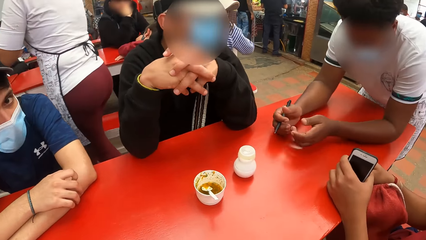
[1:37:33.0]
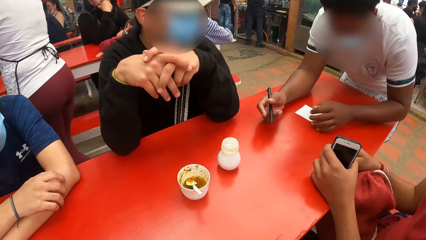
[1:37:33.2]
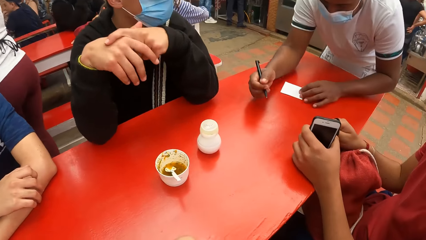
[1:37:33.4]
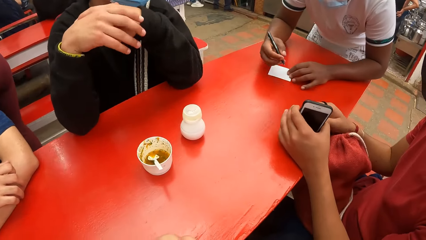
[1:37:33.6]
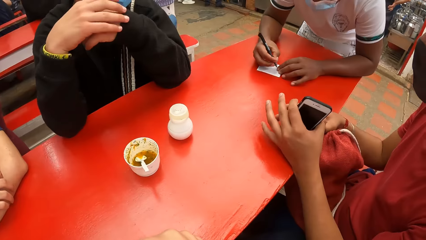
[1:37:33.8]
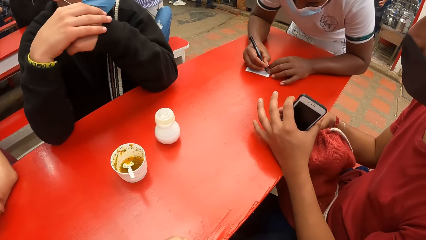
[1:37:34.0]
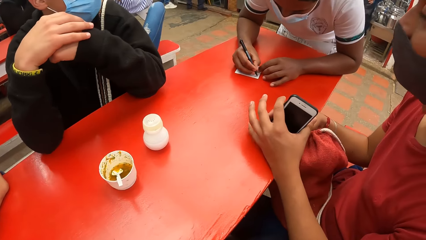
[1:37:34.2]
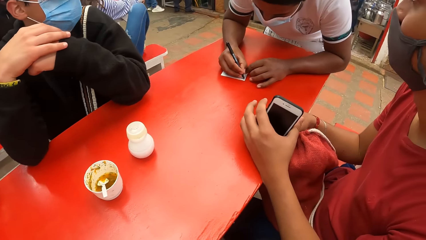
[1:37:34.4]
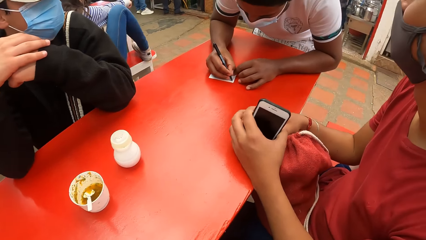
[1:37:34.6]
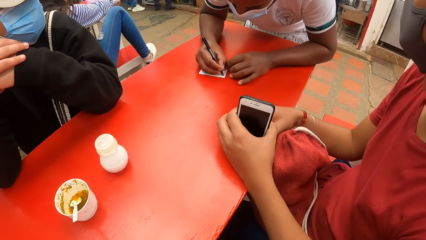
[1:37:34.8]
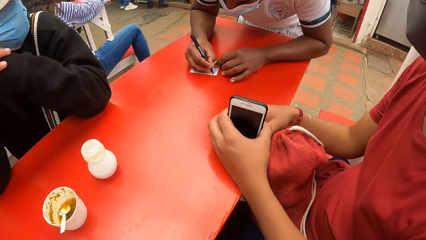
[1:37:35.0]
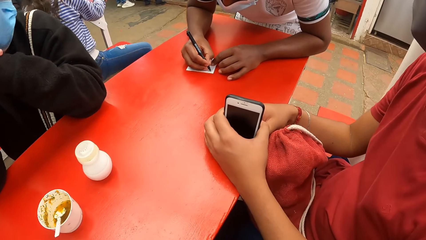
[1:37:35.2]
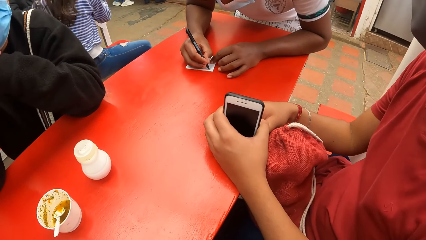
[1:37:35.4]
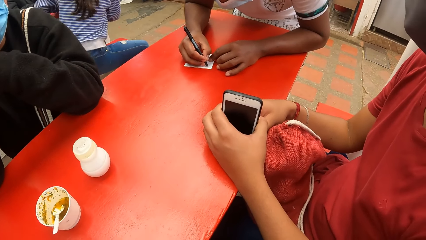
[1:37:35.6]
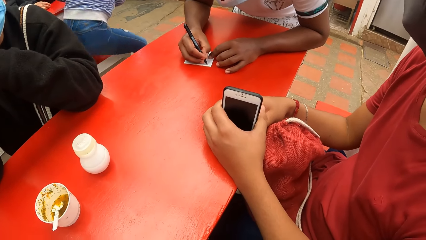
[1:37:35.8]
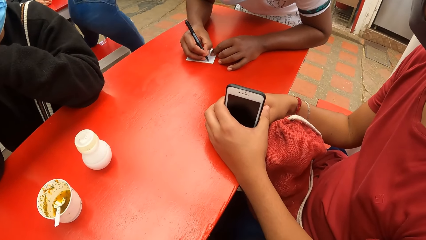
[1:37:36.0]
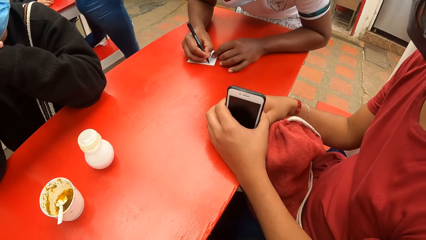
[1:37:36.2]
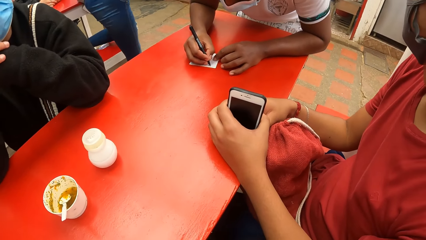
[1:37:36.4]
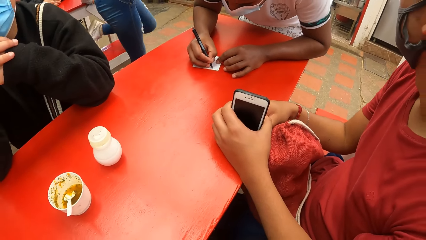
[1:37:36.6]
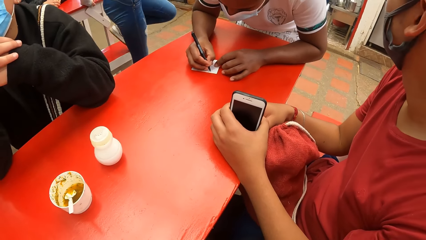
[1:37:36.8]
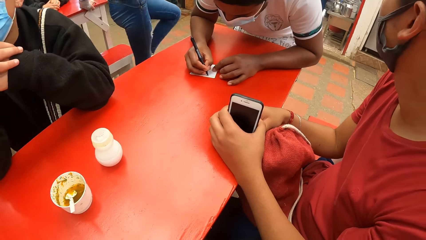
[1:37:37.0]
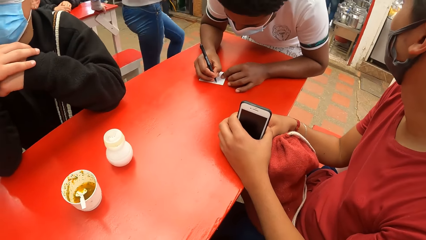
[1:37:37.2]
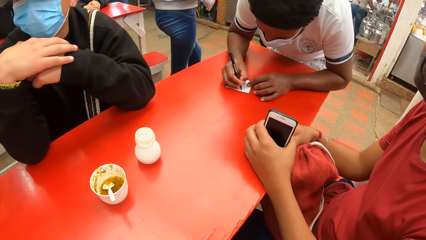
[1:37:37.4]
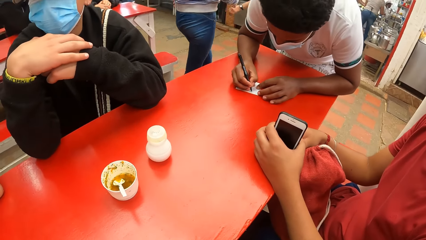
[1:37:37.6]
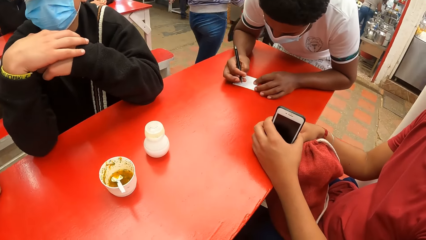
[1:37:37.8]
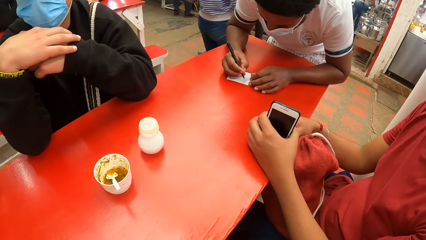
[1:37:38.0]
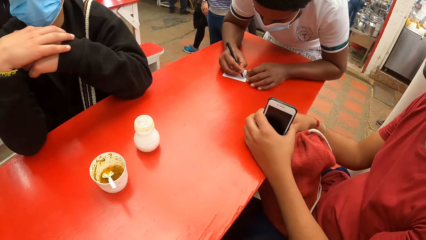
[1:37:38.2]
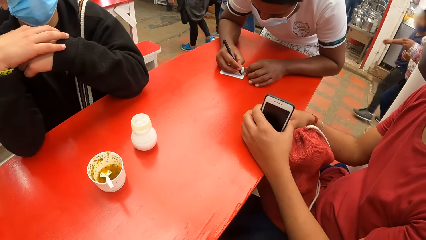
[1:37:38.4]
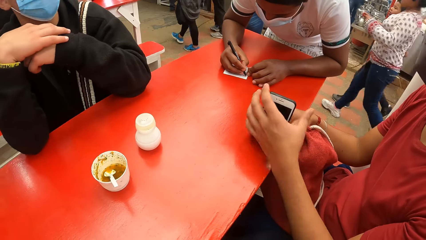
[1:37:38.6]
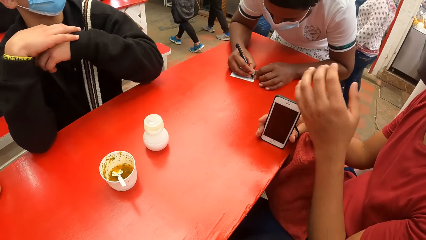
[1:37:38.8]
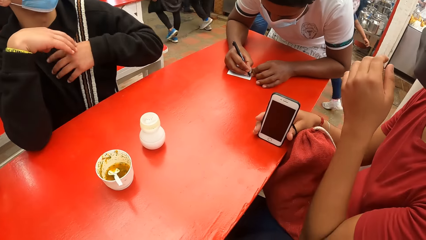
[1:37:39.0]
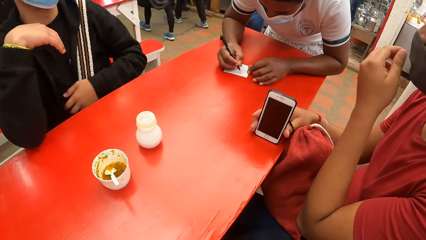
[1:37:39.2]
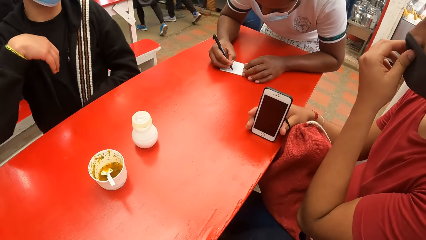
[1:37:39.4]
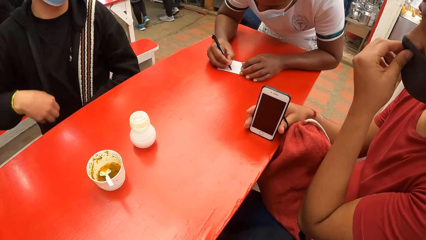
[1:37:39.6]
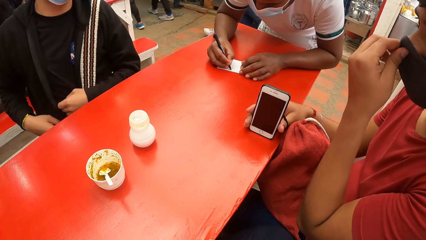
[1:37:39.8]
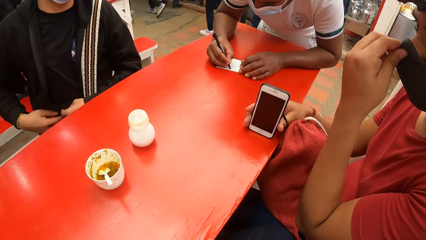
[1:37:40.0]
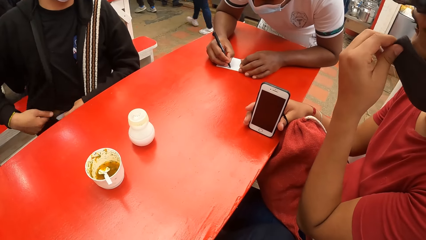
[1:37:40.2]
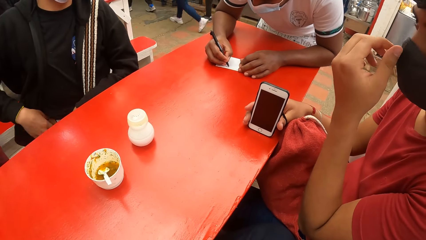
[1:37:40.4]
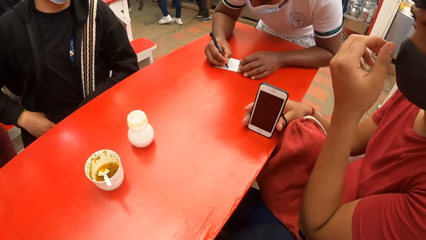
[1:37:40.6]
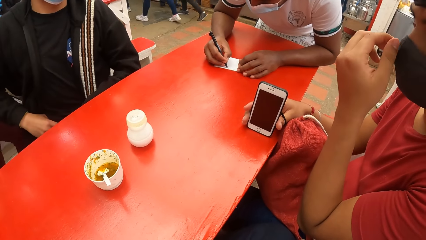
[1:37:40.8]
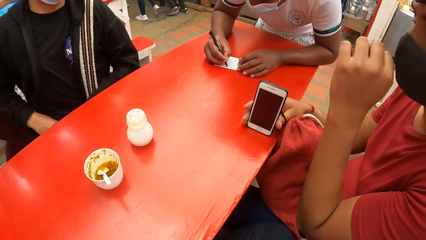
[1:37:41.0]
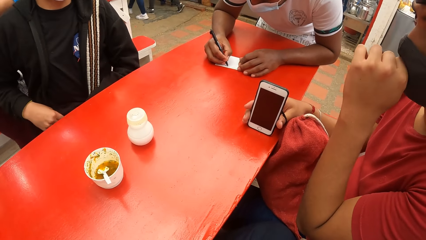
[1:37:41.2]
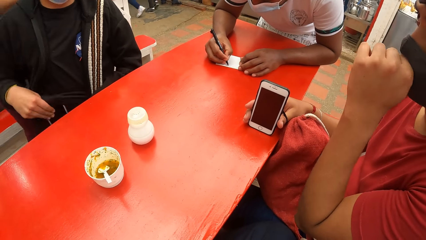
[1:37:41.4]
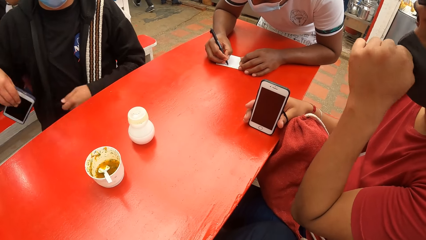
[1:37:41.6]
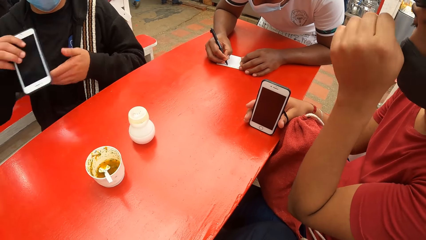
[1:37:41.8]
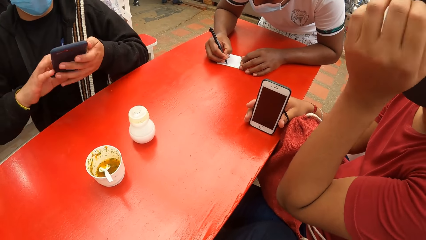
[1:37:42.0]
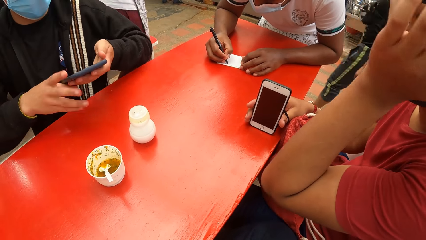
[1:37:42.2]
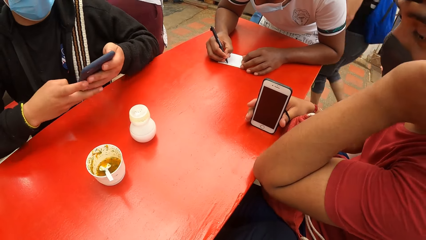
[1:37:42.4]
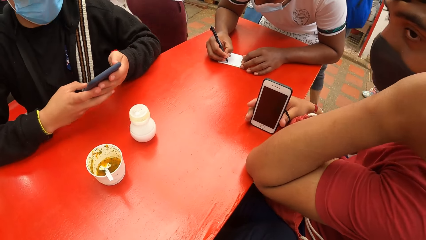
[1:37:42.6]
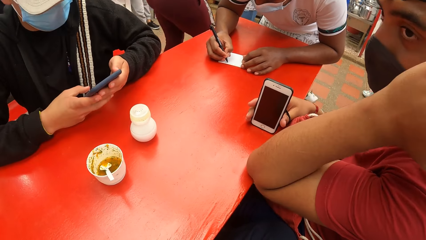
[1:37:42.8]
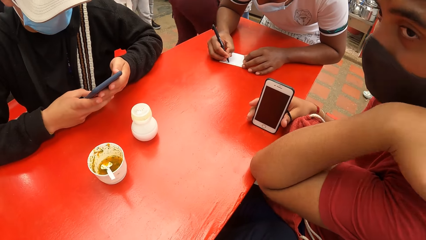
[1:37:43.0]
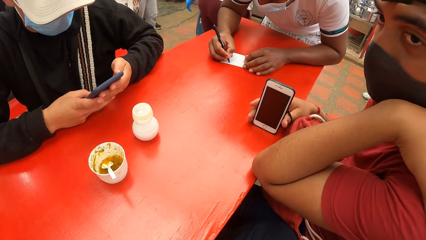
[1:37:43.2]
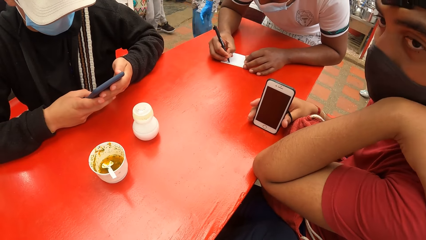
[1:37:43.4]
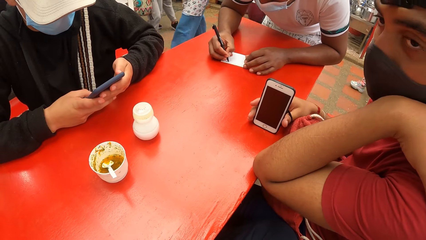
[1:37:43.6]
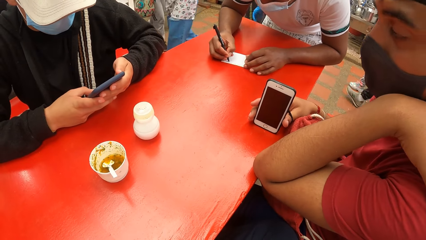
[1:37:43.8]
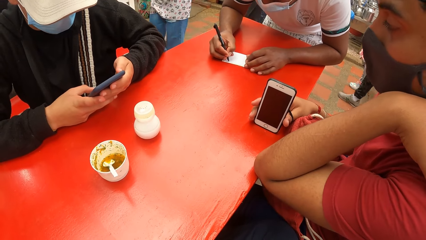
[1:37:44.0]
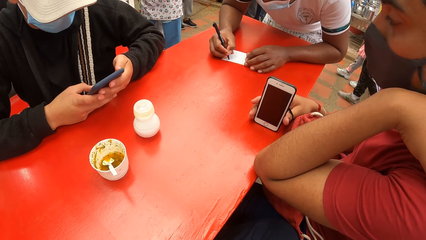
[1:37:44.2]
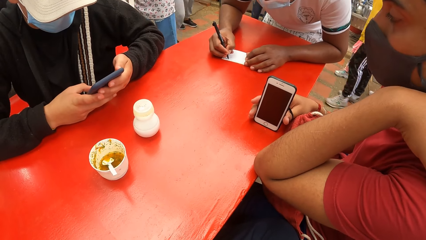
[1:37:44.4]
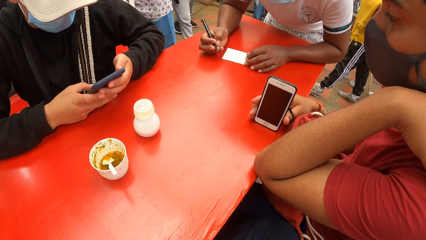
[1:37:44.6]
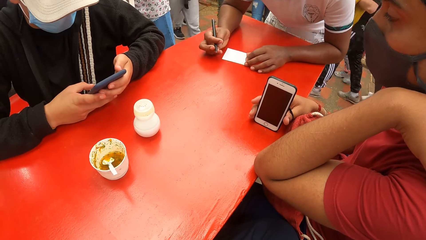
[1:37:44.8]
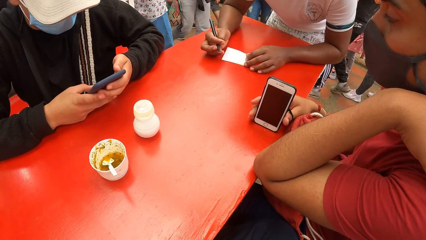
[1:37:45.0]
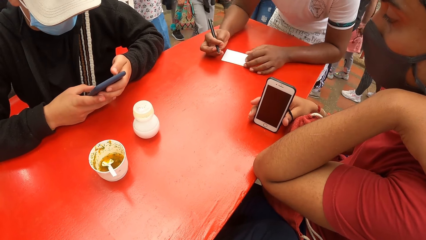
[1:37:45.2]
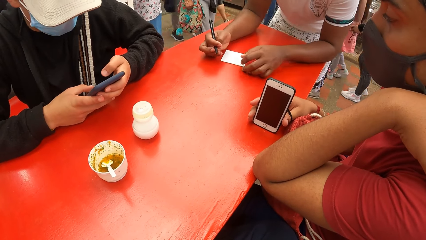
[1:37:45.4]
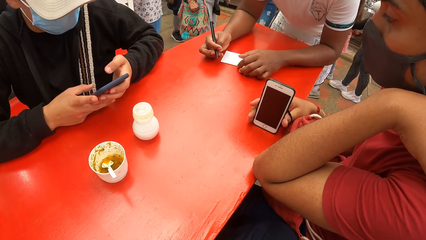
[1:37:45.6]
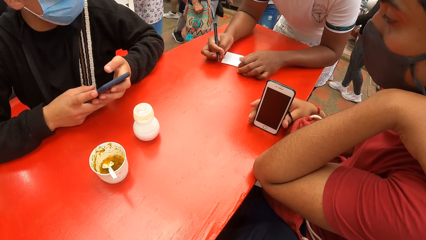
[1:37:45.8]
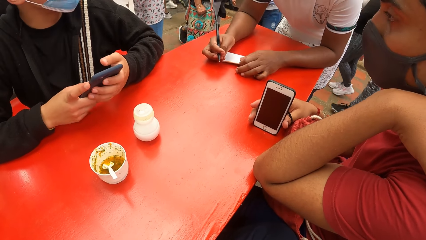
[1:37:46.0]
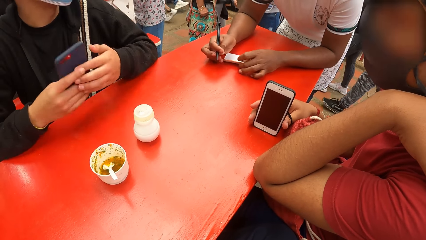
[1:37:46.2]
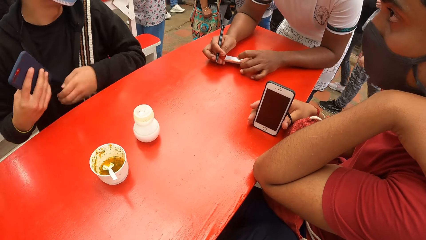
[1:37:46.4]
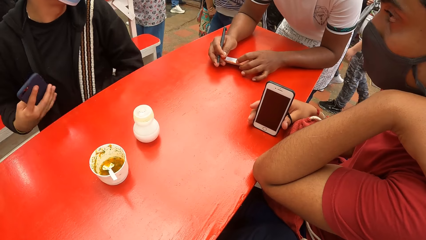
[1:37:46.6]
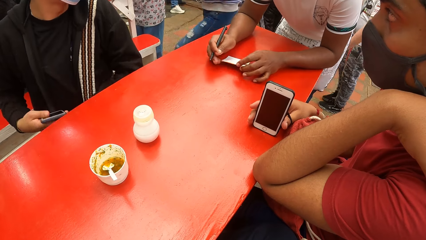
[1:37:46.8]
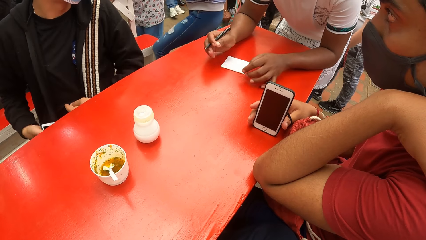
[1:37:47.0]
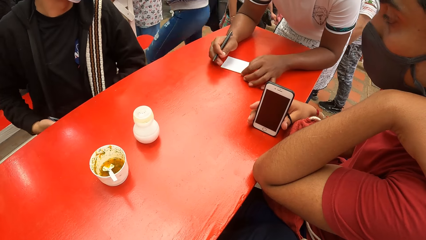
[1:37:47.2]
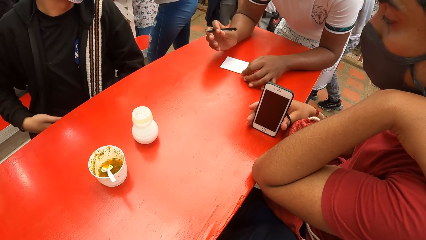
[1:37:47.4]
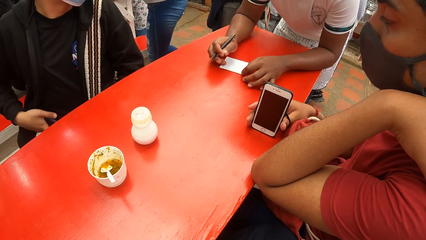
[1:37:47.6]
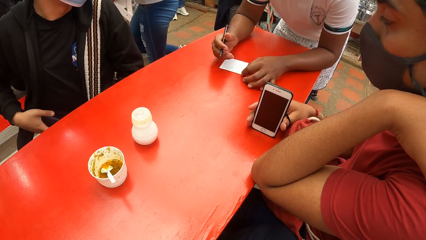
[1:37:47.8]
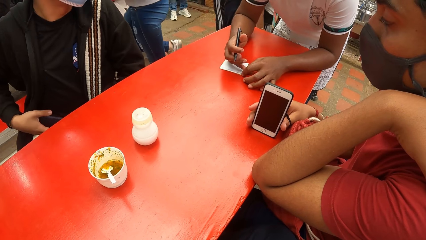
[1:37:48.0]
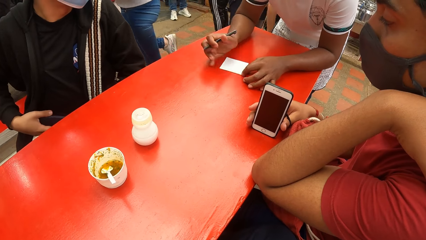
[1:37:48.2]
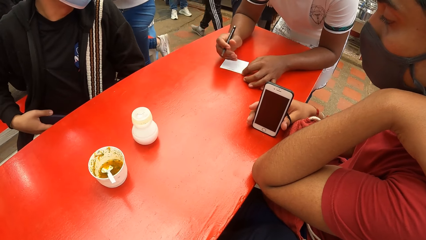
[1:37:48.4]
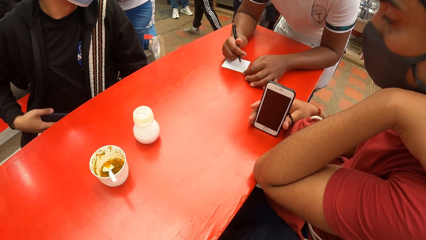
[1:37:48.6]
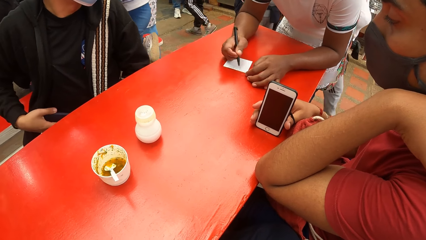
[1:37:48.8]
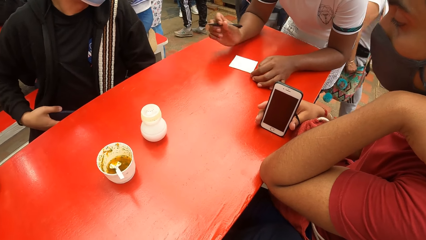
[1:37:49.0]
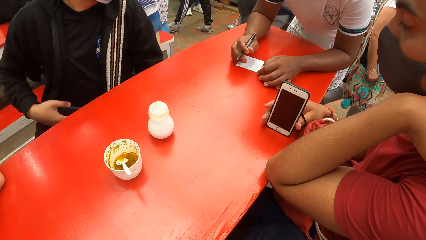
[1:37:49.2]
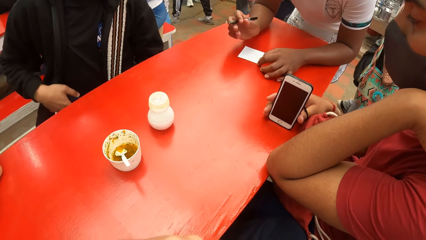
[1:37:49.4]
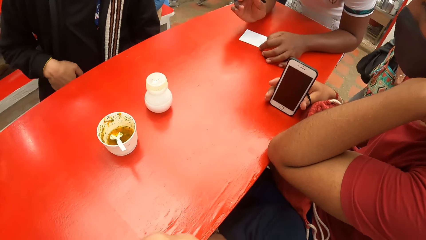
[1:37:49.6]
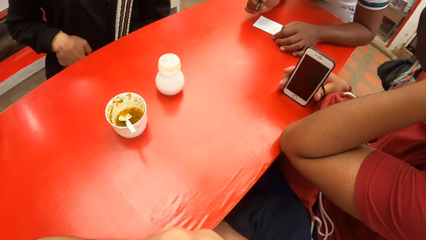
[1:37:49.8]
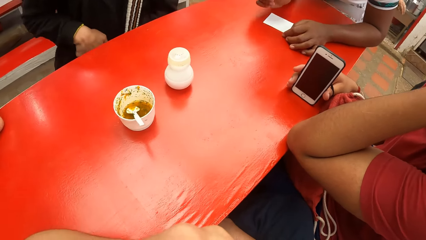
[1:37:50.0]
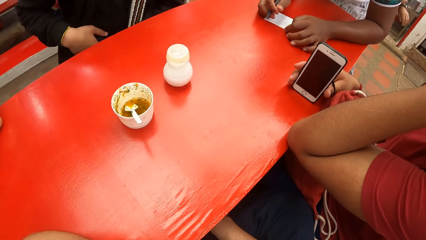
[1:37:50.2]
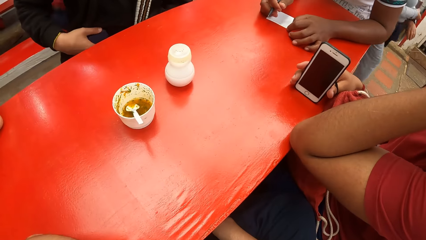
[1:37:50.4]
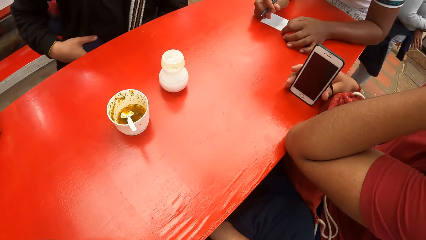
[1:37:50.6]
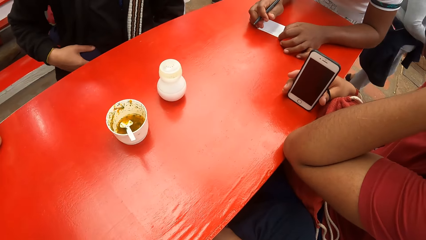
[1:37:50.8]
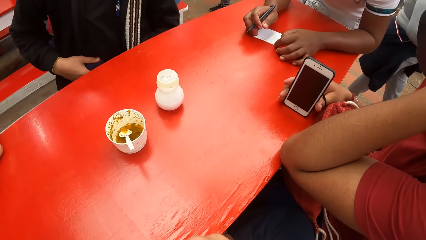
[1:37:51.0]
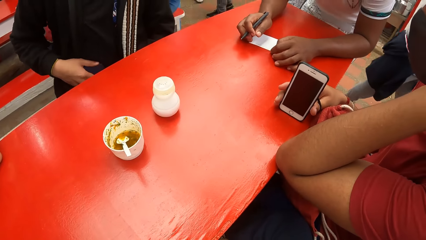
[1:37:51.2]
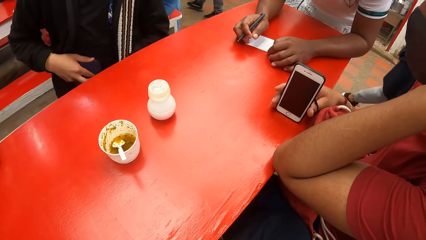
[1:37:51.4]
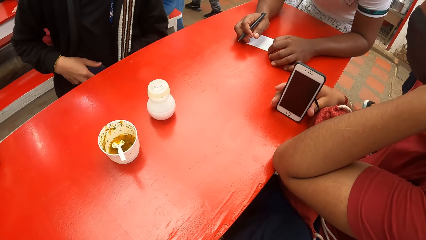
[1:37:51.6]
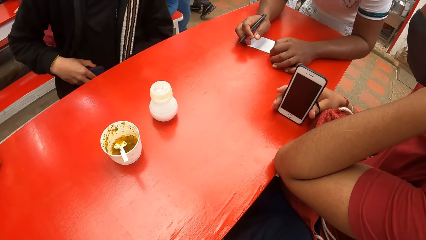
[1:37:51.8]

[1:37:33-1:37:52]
The waiter writes on the paper with the pen in his right hand. A man removes his phone from his pocket with his right hand. The man operates his phone with his right hand and puts his phone into his pocket with his right hand.
